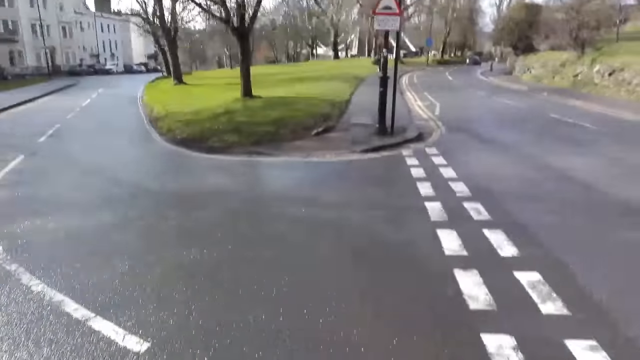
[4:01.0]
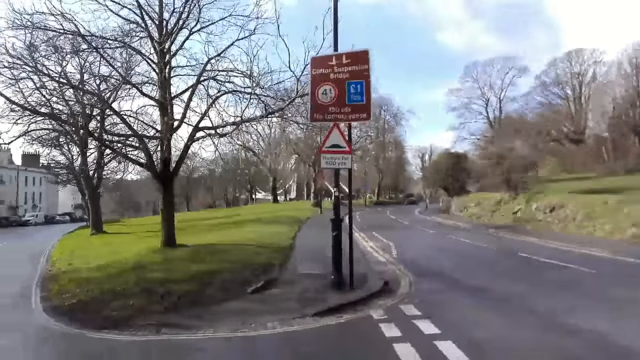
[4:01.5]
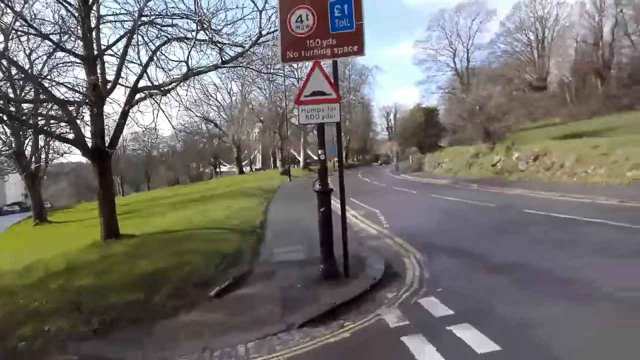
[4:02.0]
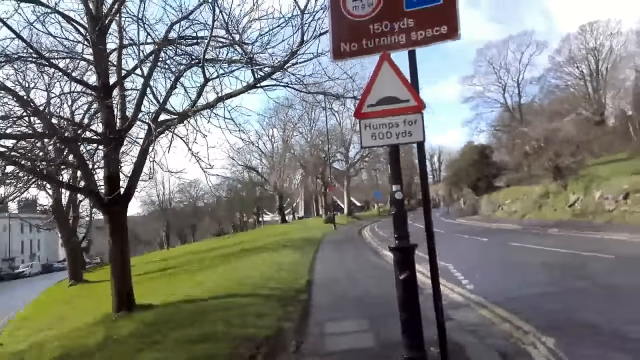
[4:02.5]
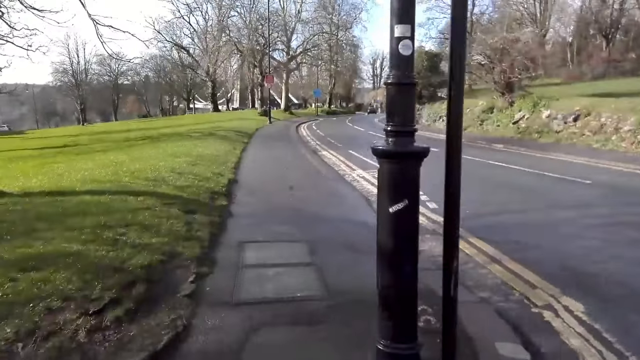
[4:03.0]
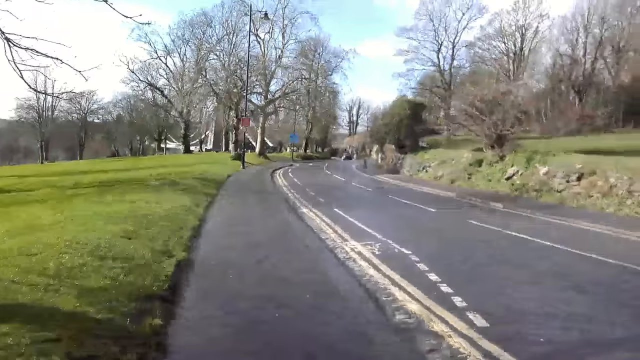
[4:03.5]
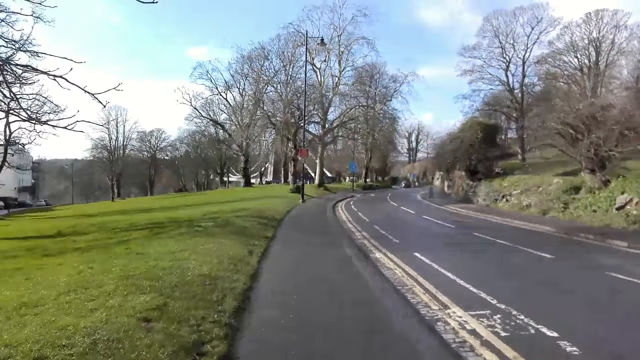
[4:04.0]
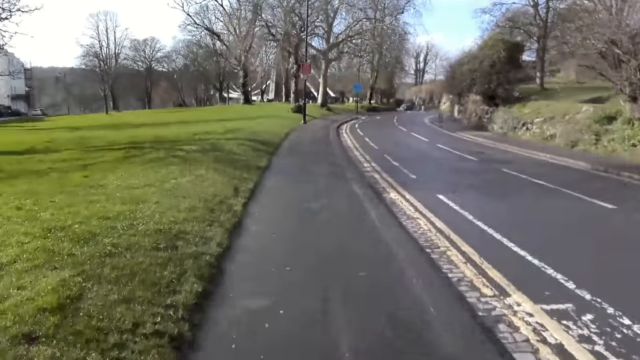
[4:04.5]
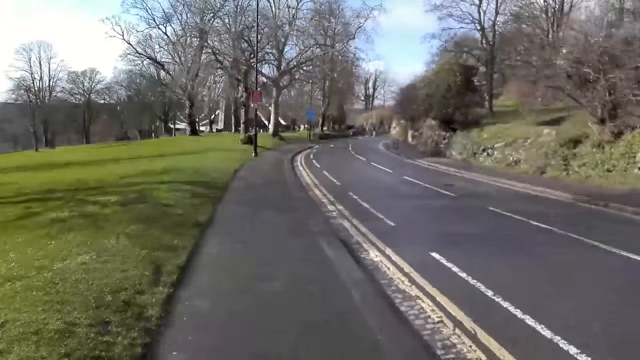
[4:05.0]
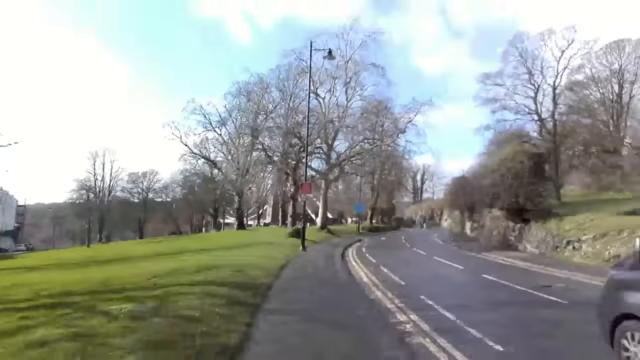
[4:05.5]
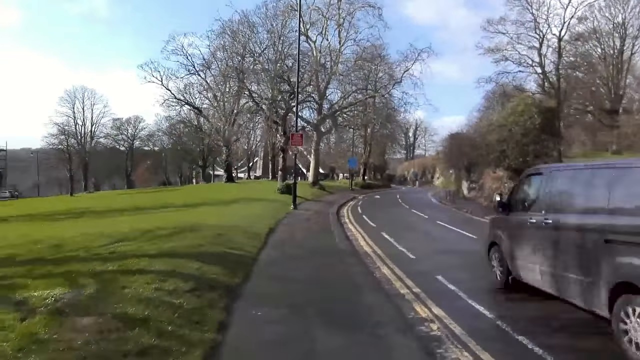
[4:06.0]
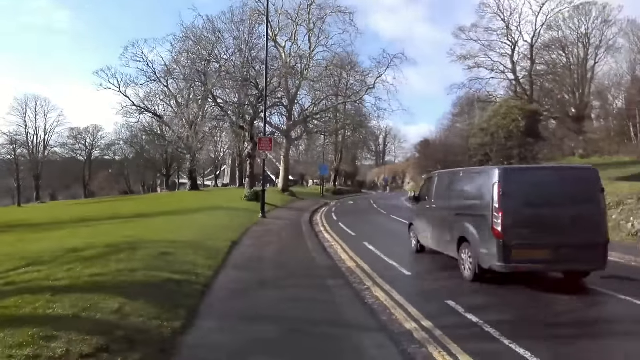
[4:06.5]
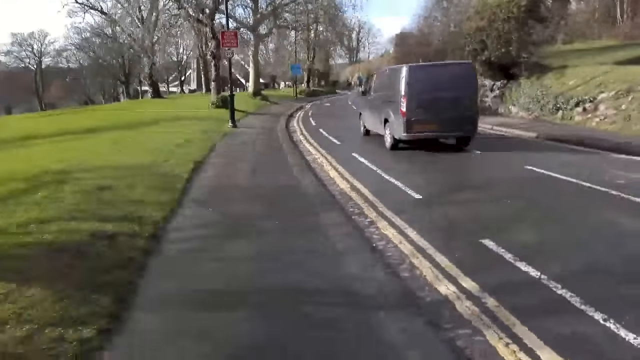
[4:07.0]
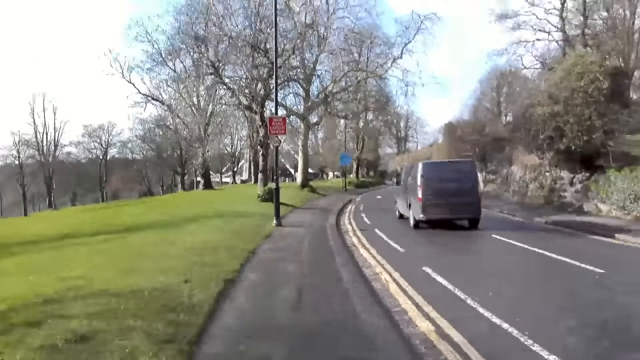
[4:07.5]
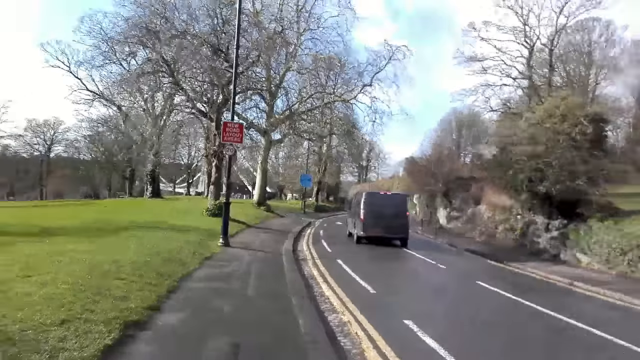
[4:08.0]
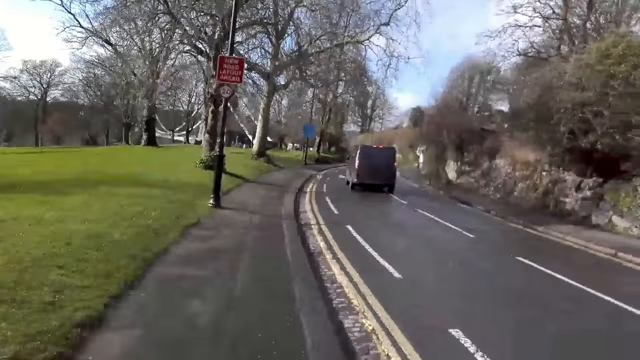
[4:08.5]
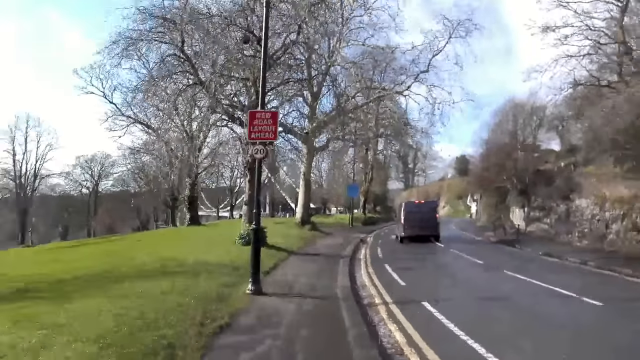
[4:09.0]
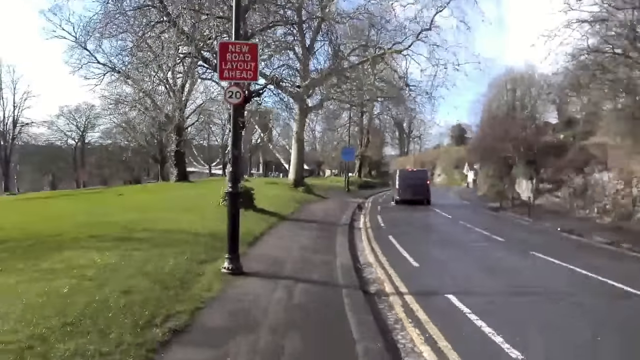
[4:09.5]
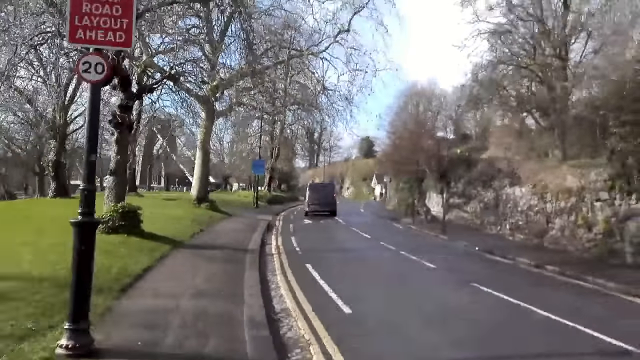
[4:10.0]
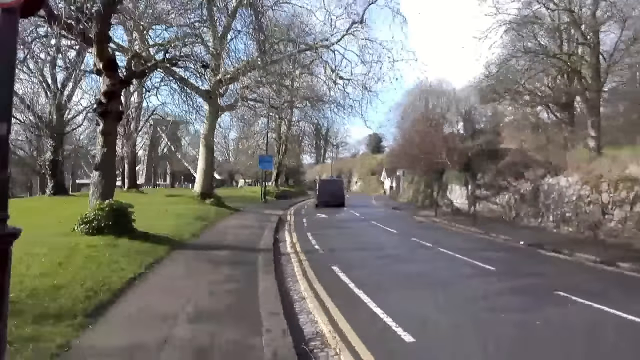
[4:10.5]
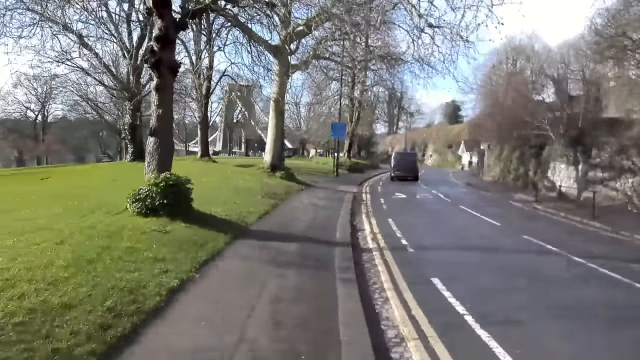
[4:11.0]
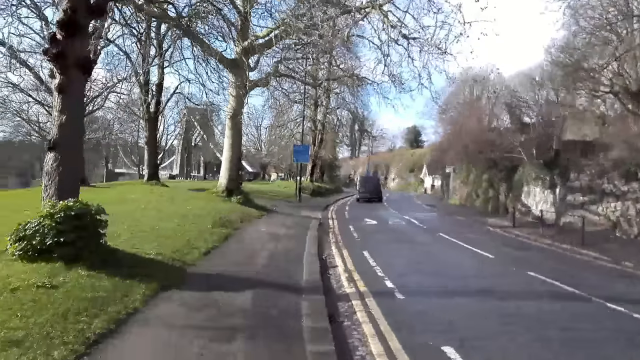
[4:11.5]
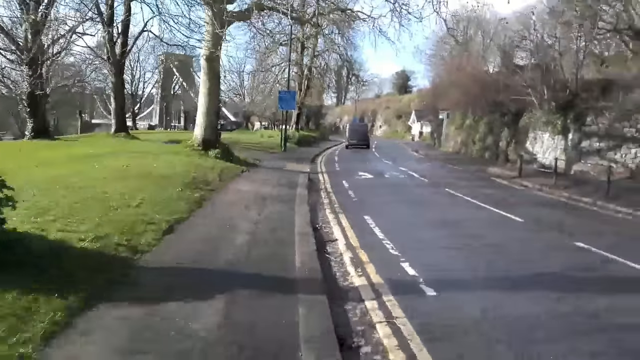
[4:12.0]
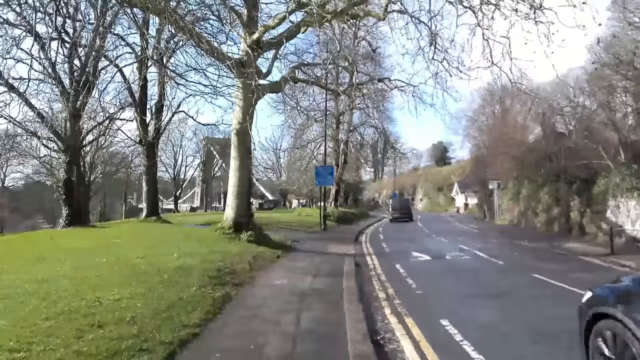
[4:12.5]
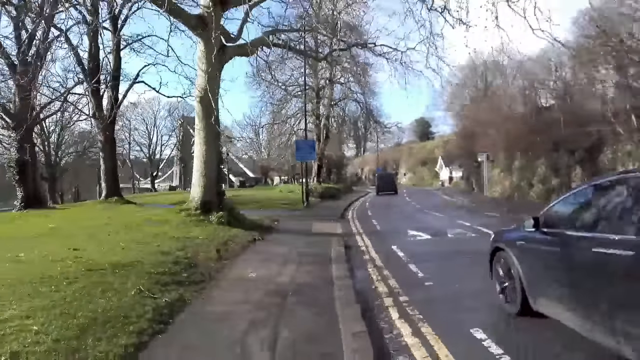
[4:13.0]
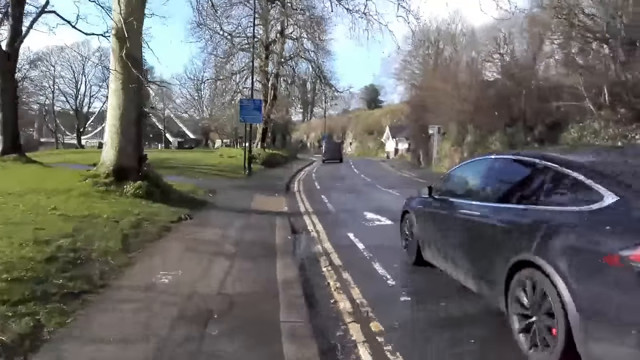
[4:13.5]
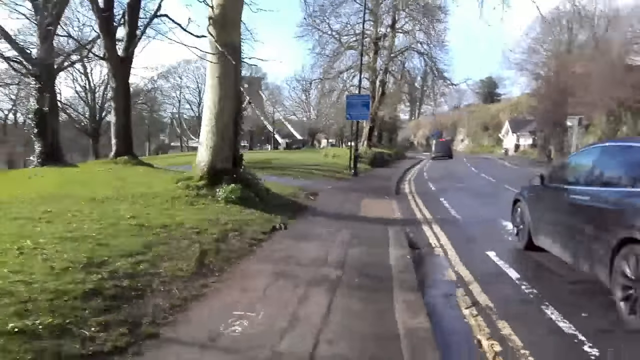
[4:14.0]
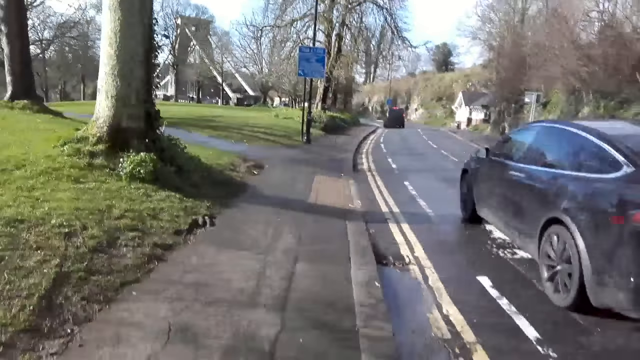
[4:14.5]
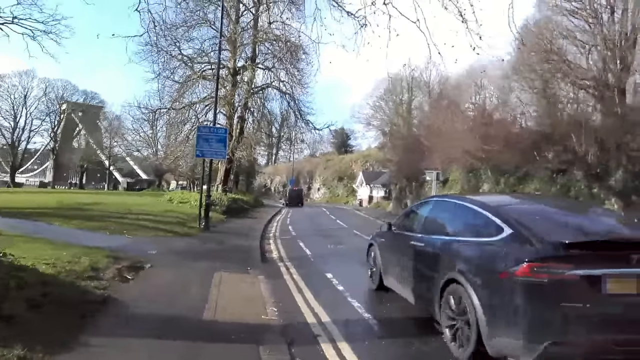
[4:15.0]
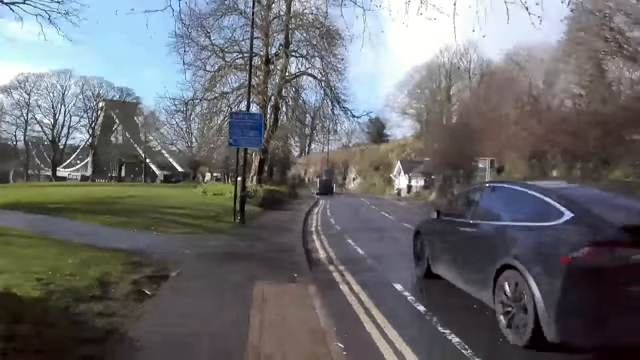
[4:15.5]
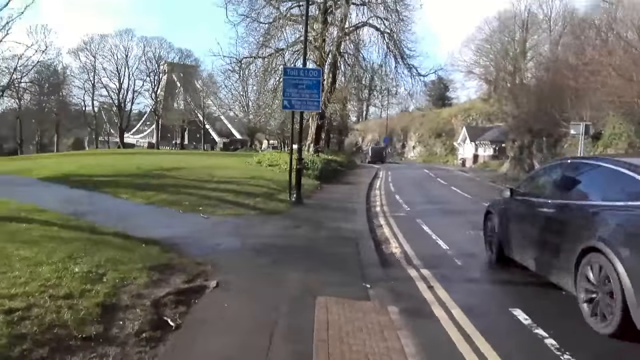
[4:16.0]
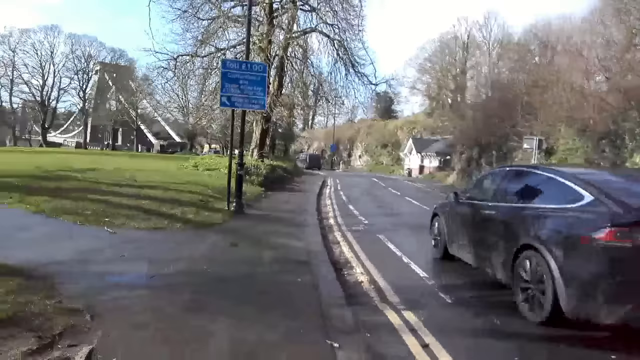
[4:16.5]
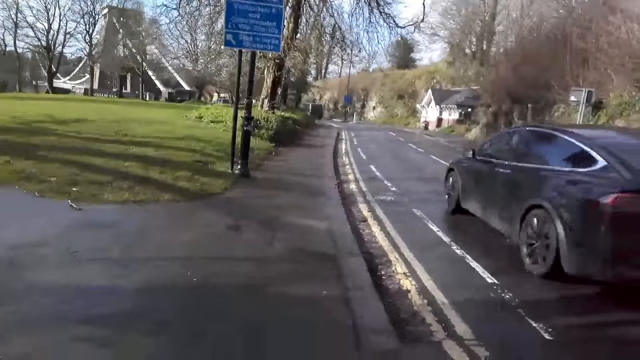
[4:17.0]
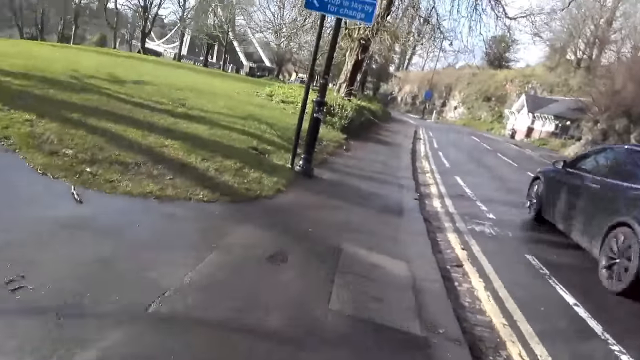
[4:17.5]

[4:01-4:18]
The camera wearer runs on the pavement of the street. A black van drives past the camera wearer. A black car drives past the camera wearer.

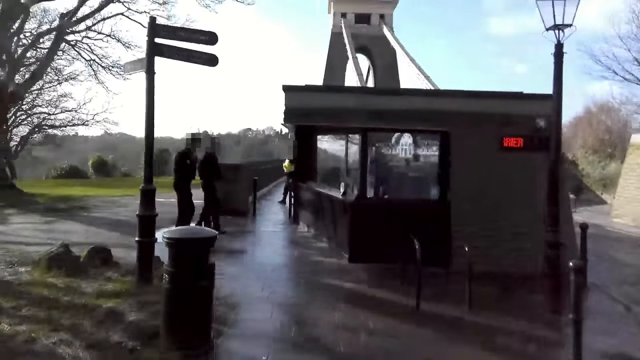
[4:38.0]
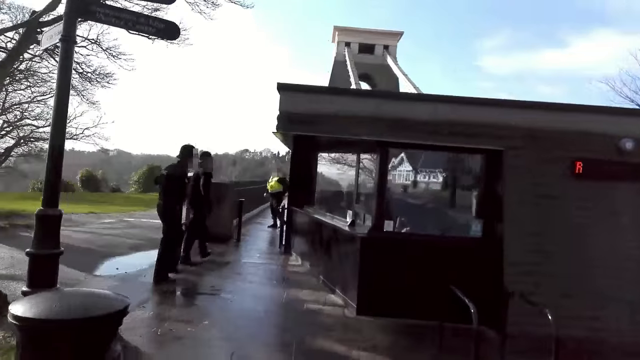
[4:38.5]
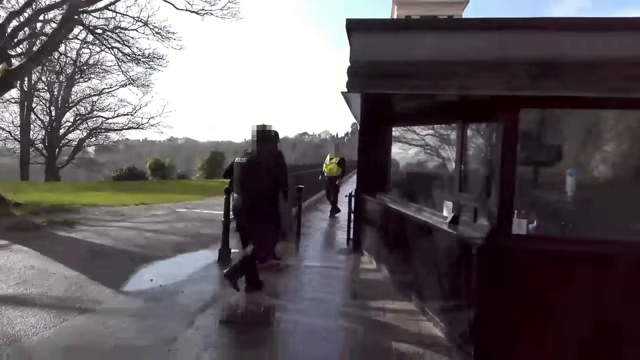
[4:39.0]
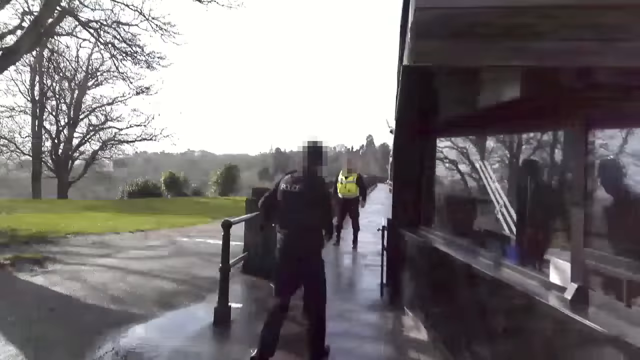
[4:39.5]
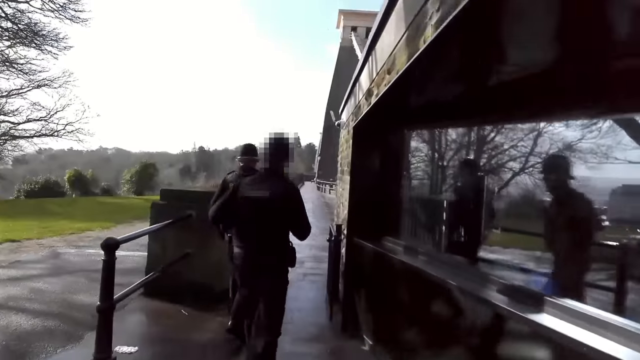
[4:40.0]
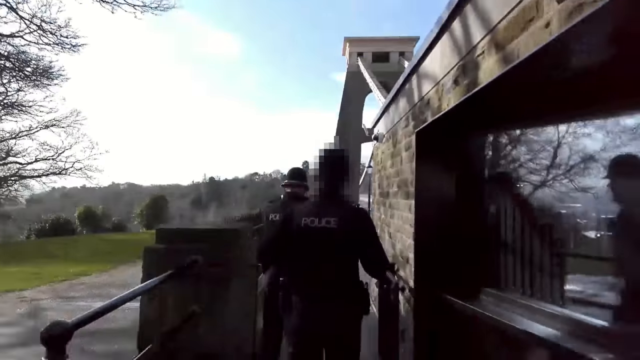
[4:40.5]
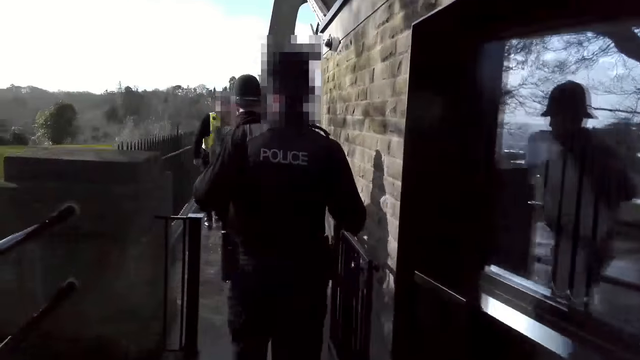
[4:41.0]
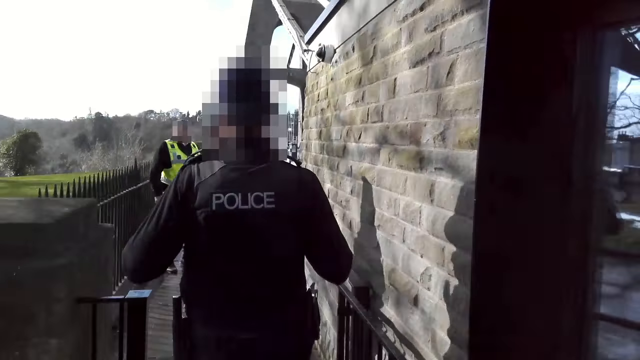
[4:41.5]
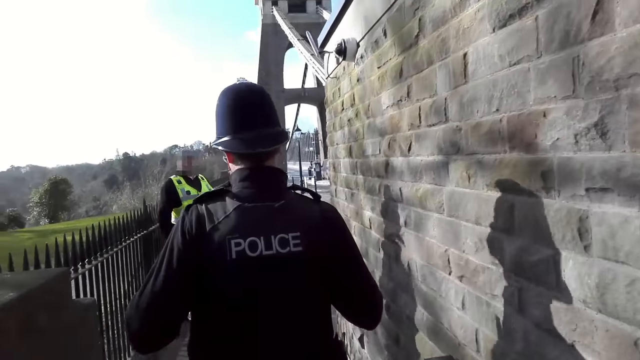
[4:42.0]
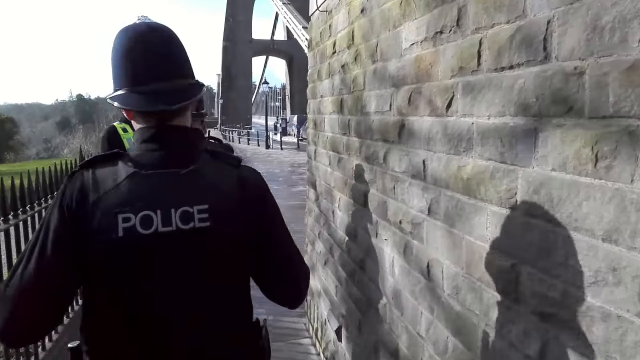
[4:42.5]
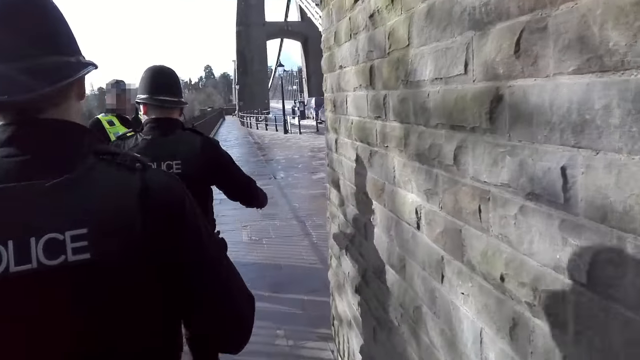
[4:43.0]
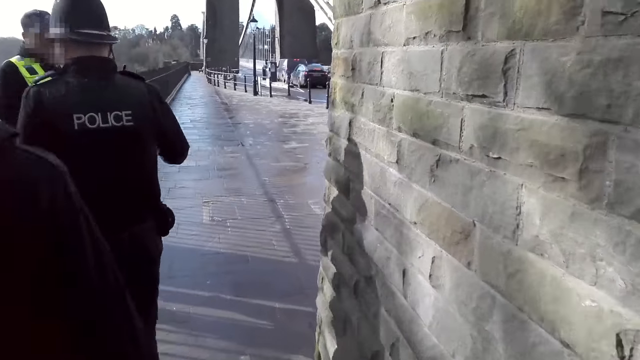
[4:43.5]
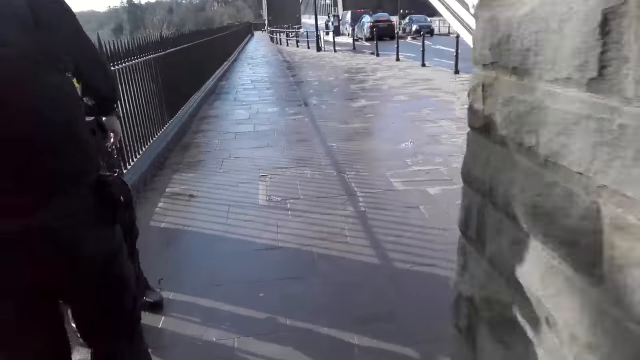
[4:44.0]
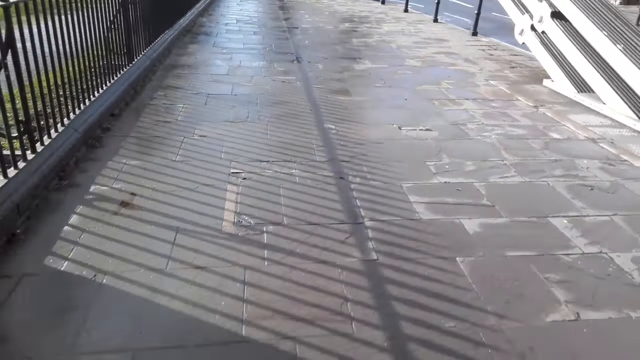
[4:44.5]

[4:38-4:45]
The camera wearer jogs on a bridge. They walk for a while. They jog past a policeman. They jog past another policeman. They jog past a third policeman.
